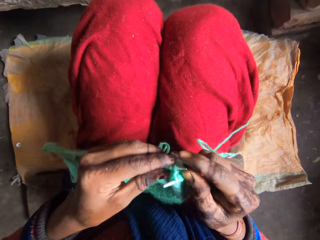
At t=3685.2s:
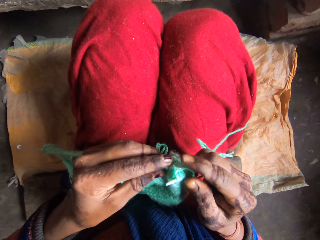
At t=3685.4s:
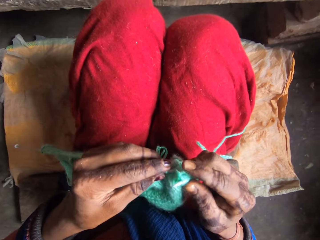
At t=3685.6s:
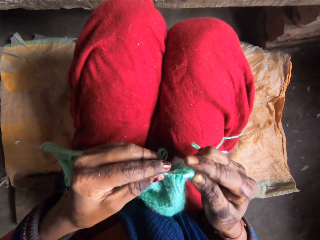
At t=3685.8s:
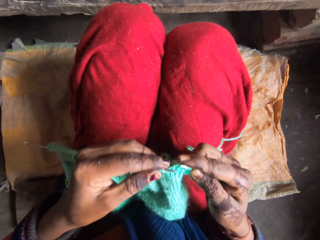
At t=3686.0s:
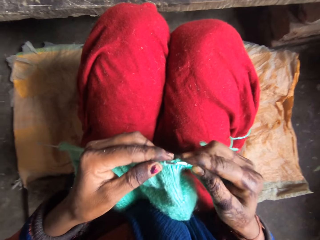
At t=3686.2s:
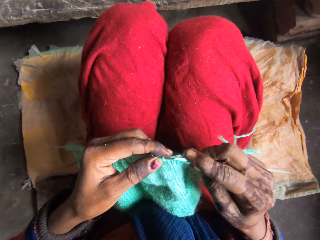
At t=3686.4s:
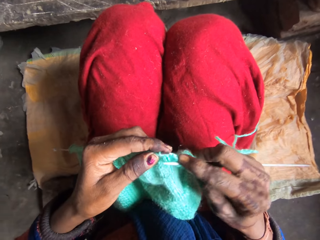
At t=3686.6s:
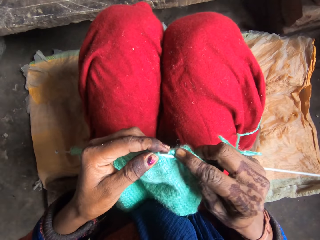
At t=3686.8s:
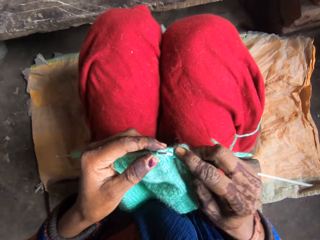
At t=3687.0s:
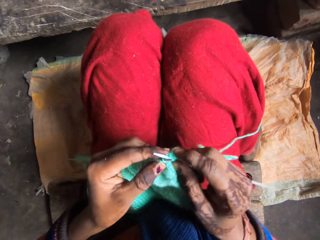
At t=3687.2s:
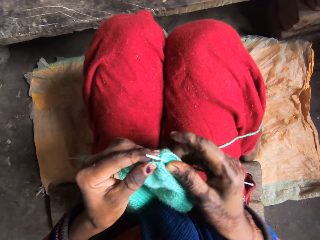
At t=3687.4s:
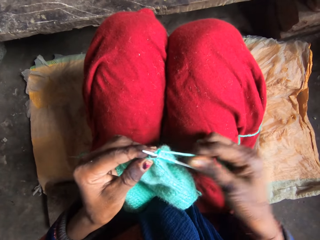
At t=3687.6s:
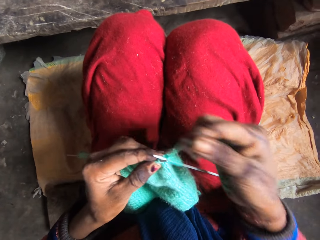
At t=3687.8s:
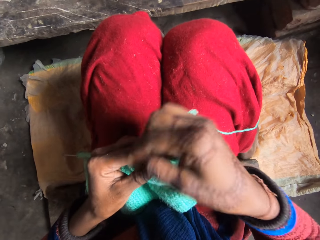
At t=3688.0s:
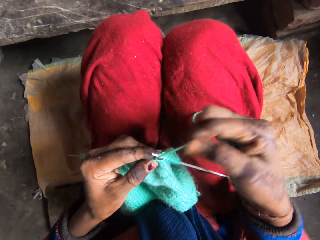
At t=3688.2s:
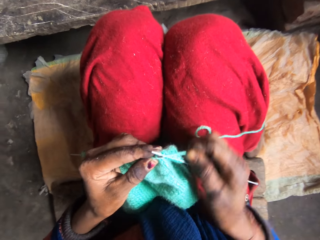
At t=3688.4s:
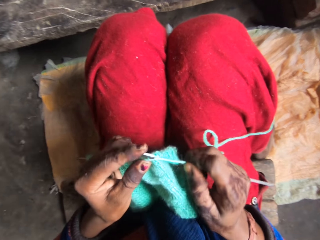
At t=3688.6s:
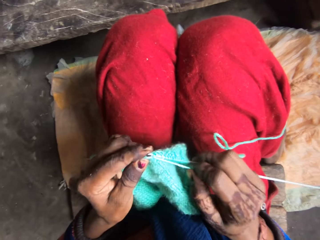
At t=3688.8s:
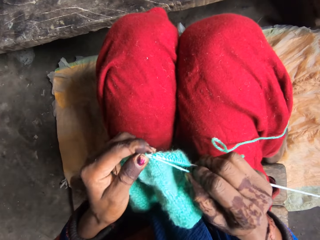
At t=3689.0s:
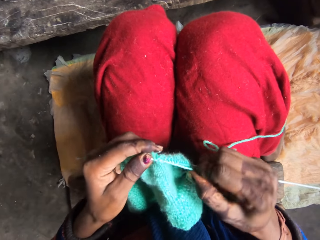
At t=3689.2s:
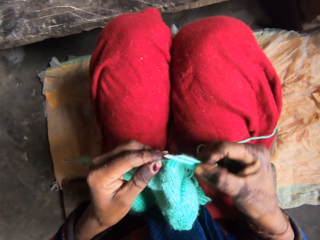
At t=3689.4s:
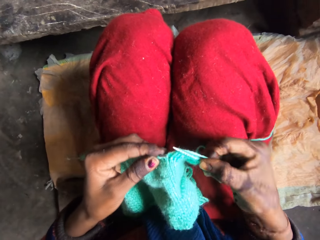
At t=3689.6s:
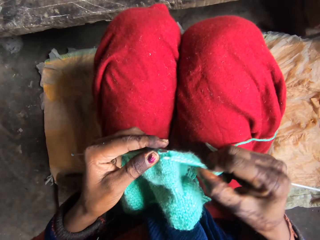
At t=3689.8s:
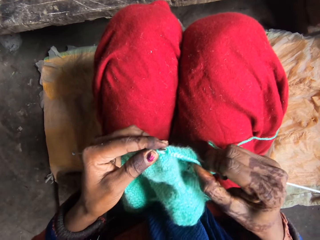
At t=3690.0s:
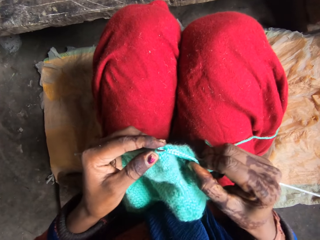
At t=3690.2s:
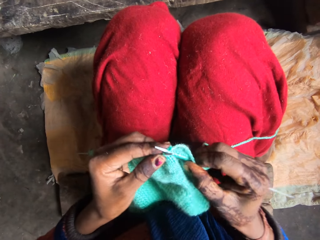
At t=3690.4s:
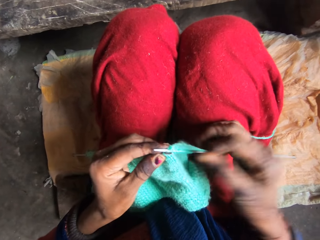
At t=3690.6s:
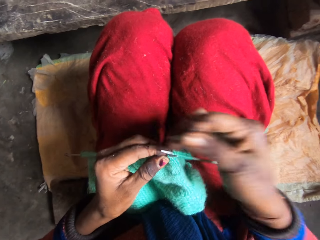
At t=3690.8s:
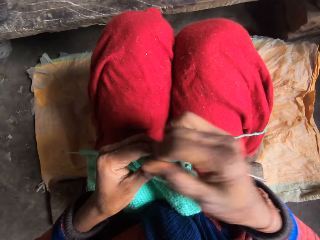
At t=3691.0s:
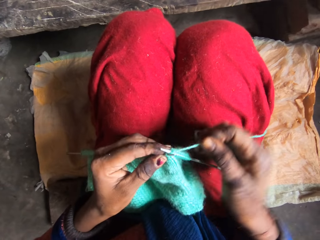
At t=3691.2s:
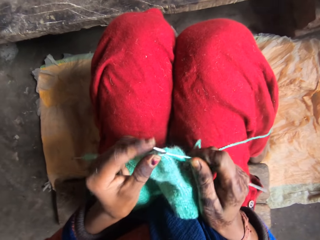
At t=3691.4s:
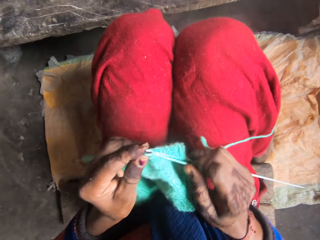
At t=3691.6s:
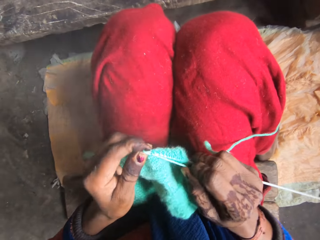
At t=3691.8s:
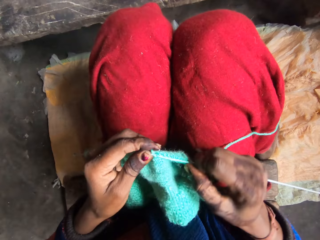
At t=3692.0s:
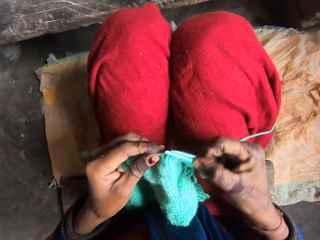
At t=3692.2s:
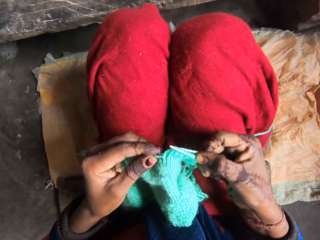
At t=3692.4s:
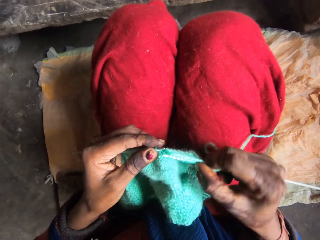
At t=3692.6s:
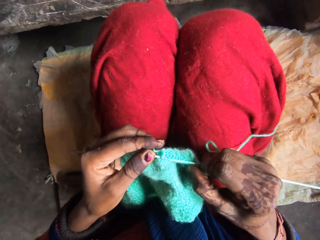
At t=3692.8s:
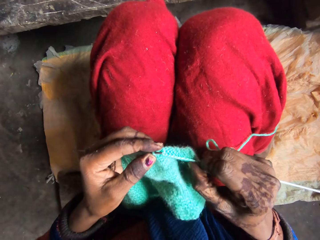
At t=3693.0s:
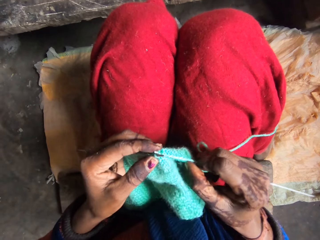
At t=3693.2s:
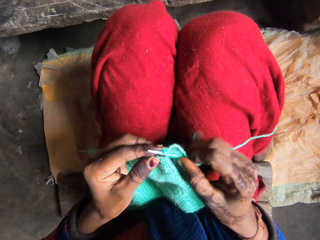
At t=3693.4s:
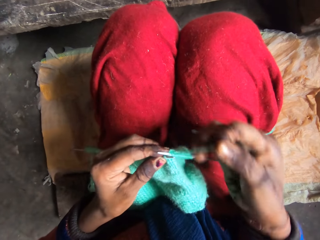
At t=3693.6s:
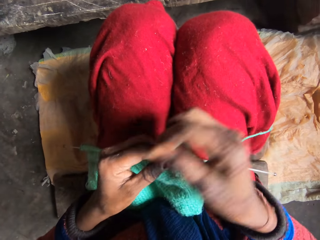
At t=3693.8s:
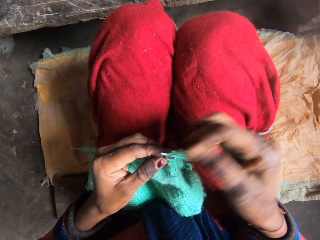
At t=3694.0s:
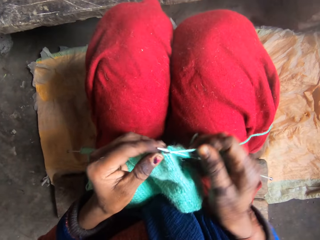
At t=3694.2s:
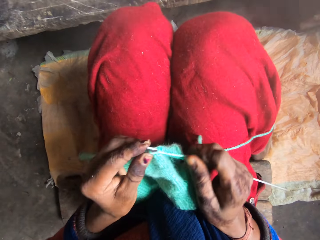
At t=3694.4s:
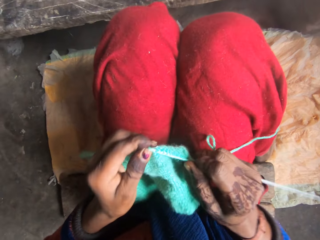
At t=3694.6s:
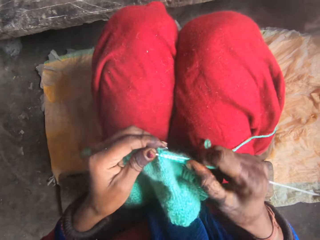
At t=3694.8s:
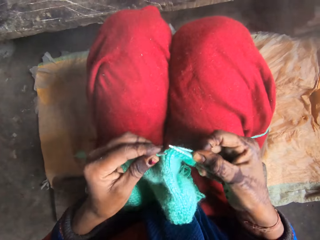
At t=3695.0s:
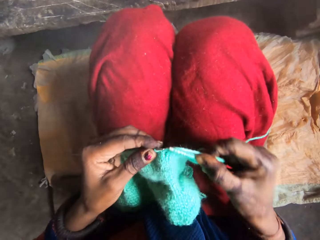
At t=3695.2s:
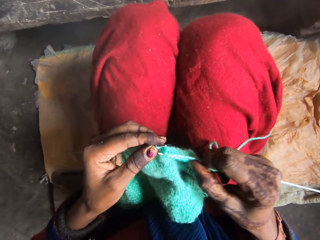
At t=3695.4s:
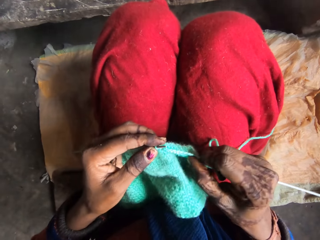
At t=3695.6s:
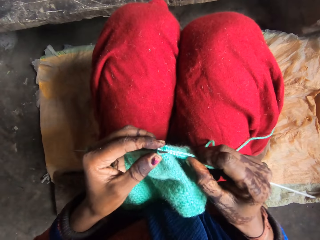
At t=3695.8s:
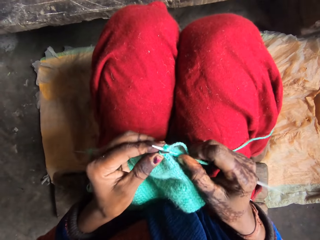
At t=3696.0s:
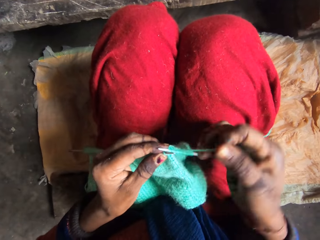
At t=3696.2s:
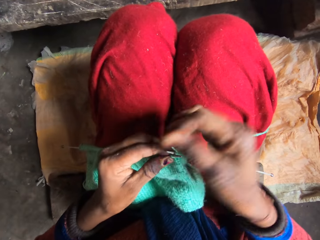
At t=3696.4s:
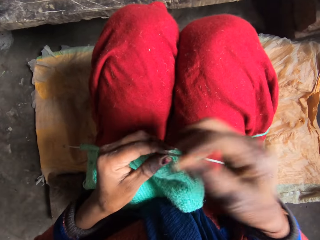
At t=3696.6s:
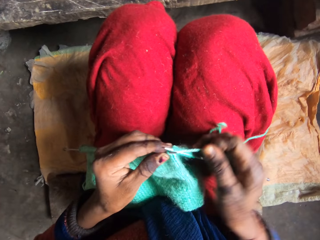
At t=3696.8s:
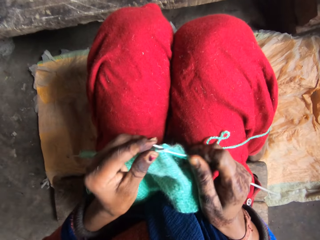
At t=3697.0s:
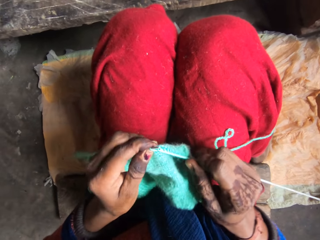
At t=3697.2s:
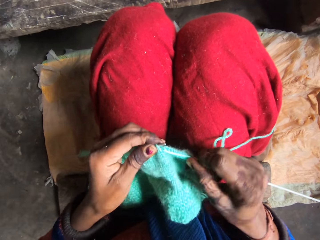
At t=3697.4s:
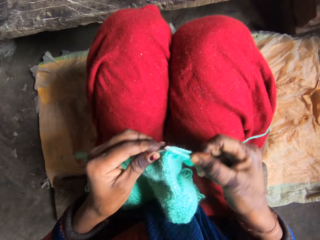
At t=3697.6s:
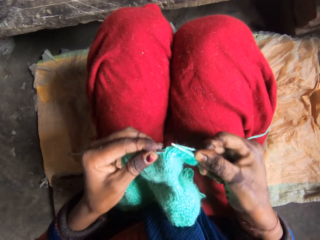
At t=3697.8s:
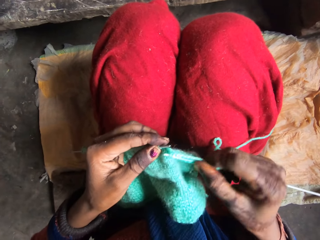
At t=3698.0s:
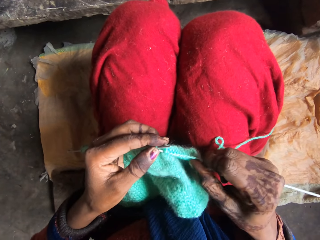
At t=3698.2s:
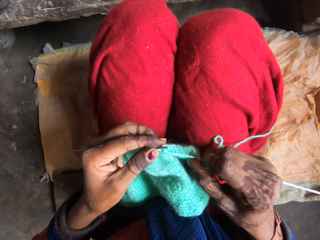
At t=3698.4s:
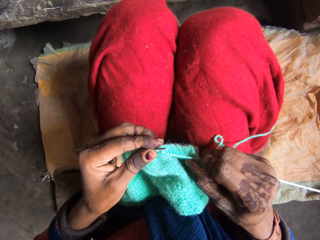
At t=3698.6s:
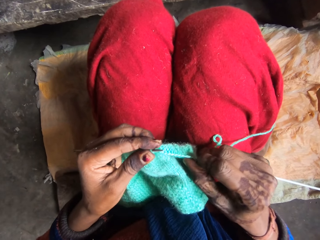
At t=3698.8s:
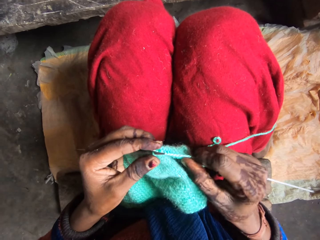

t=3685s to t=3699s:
The camera wearer rolls the yarn over the needle. They knit the yarn with the needle. They roll the yarn over the needle. They knit the yarn with the needle. They roll the yarn over the needle. They knit the yarn with the needle. They roll the yarn over the needle. They knit the yarn with the needle.

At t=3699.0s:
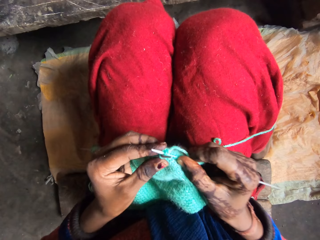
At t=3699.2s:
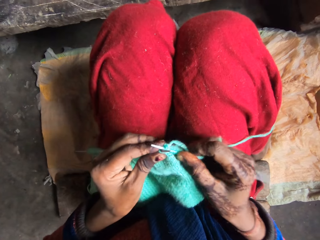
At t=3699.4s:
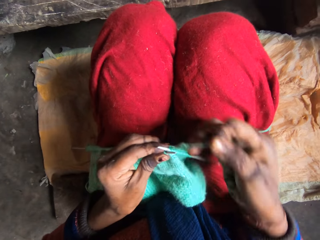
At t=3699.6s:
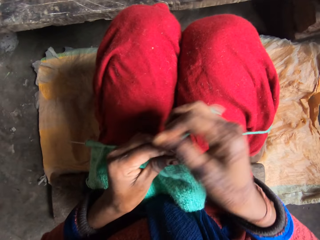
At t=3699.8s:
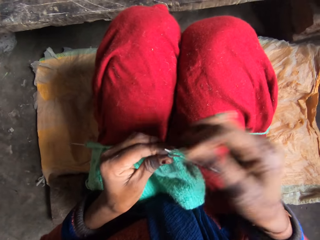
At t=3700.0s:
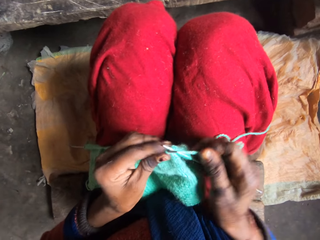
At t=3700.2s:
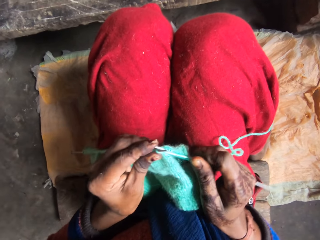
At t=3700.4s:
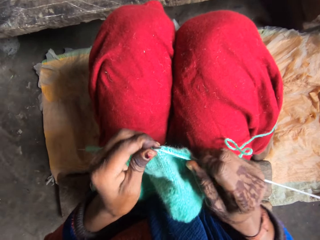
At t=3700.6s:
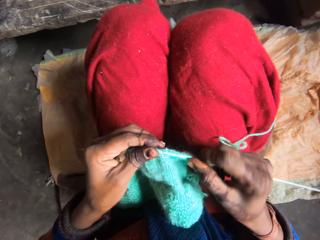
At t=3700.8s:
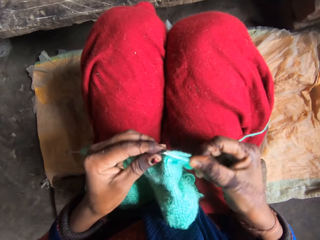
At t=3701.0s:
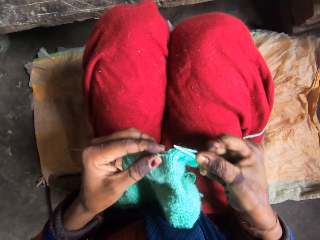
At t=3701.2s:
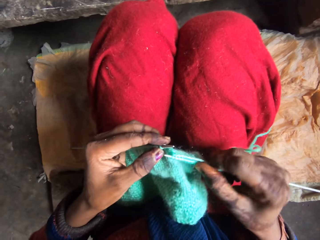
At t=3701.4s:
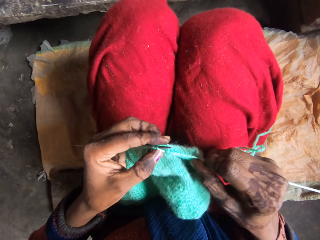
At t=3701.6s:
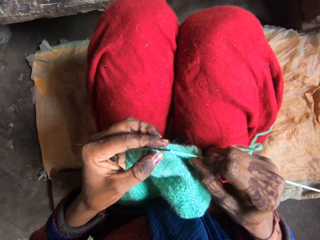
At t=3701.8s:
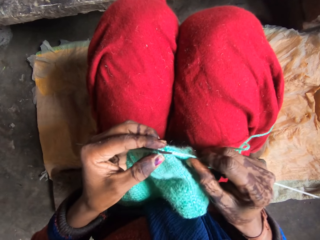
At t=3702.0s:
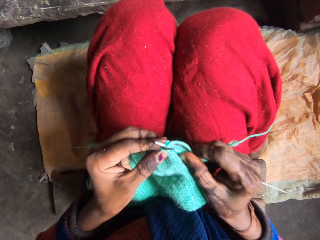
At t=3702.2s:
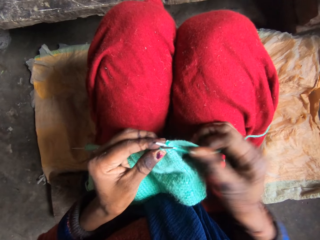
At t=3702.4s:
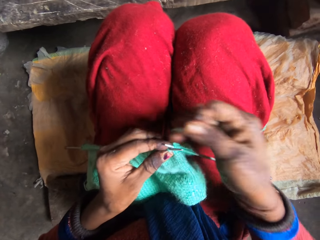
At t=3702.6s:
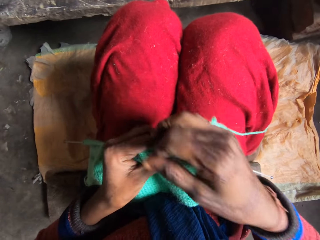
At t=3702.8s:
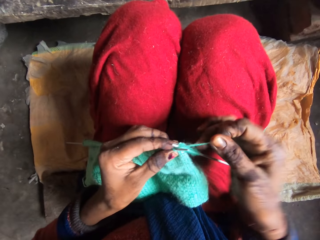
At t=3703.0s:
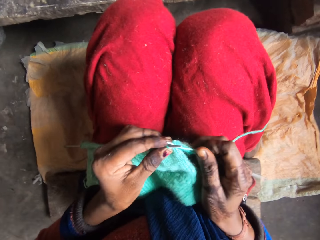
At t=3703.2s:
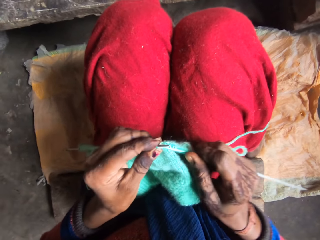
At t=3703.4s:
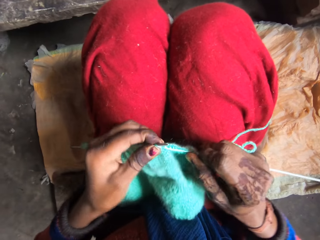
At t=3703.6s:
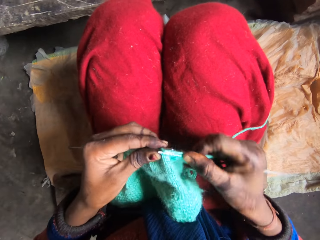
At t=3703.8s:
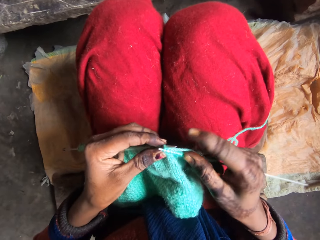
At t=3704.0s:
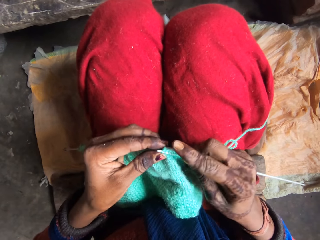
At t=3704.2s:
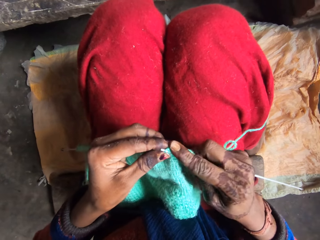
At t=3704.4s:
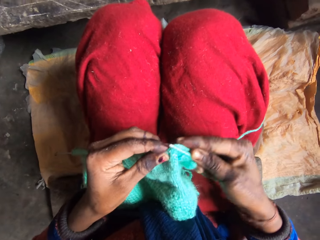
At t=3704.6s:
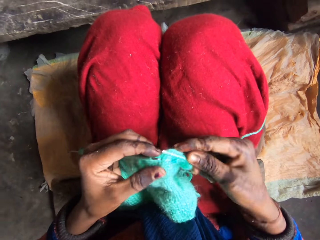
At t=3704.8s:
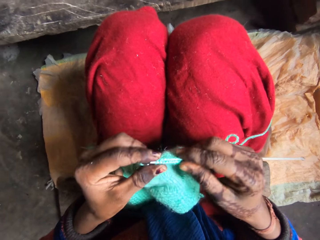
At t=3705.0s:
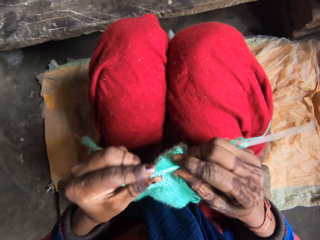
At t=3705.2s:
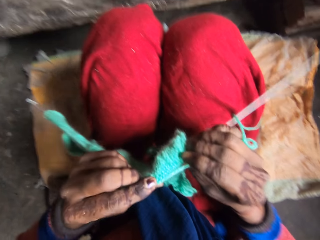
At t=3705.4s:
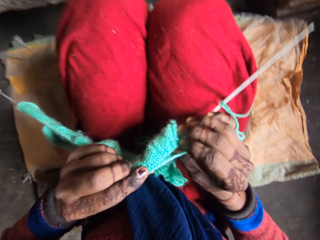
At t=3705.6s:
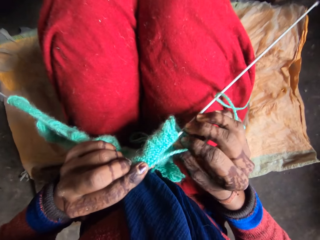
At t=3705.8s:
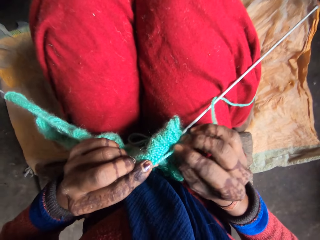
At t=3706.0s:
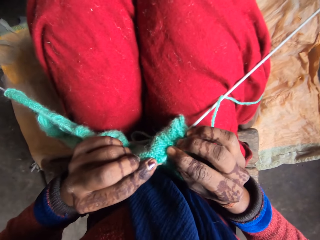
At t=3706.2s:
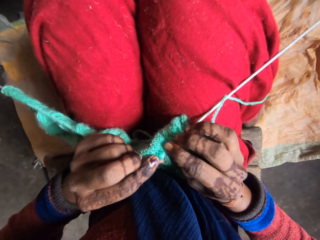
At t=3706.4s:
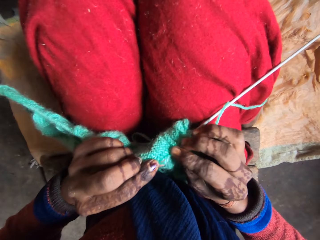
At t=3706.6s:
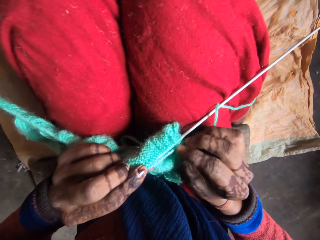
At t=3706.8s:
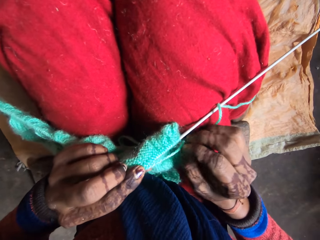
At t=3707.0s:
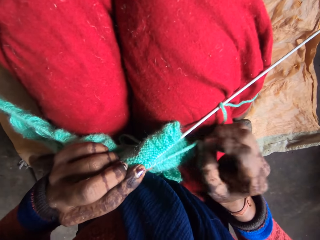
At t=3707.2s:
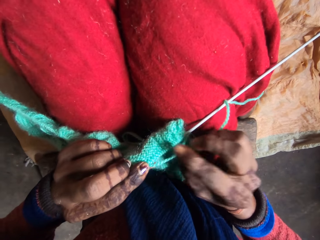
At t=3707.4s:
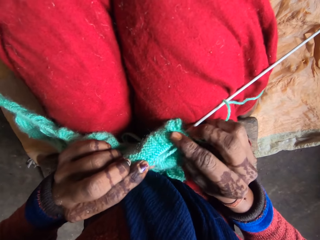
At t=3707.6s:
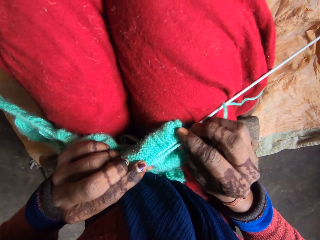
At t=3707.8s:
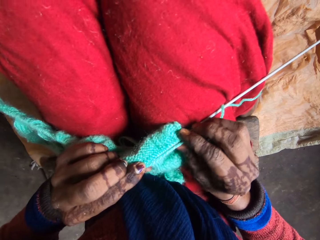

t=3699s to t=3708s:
The camera wearer rolls the yarn over the needle. They knit the yarn with the needle. They roll the yarn over the needle. They knit the yarn with the needle. They adjust the yarn in the needle.
